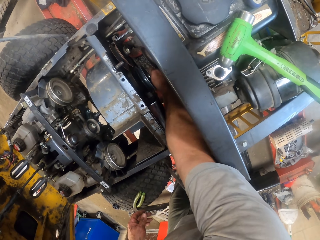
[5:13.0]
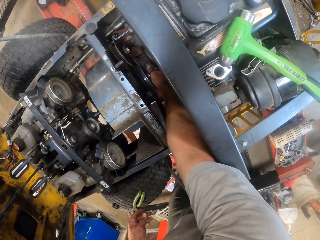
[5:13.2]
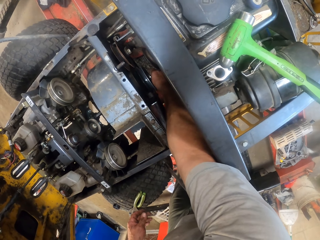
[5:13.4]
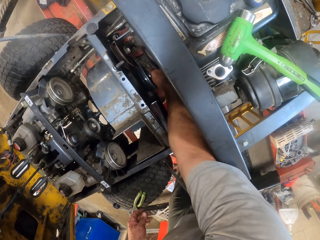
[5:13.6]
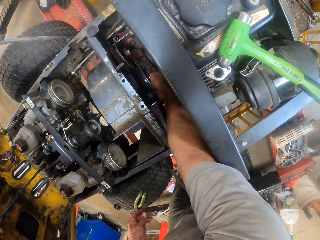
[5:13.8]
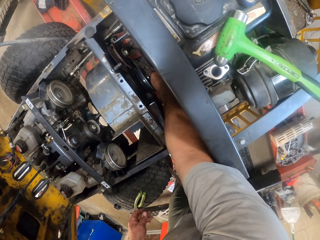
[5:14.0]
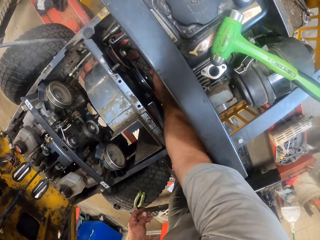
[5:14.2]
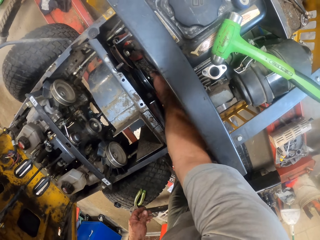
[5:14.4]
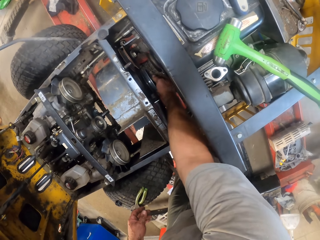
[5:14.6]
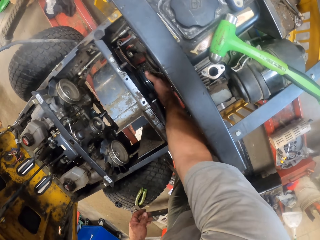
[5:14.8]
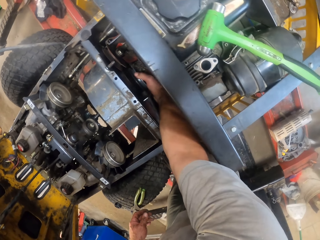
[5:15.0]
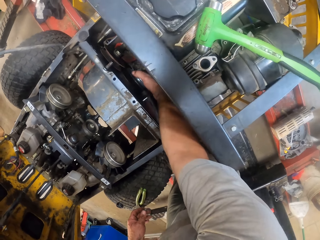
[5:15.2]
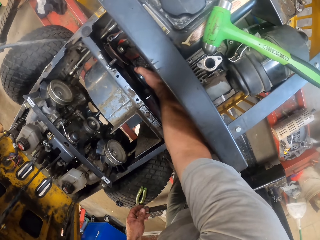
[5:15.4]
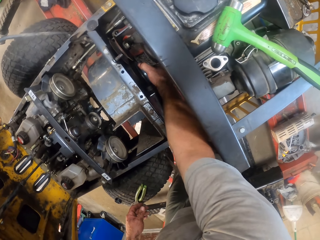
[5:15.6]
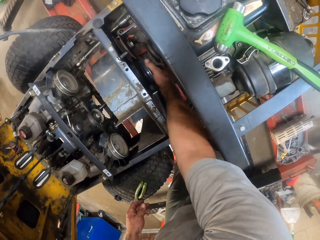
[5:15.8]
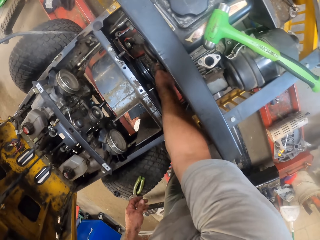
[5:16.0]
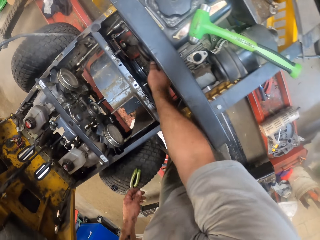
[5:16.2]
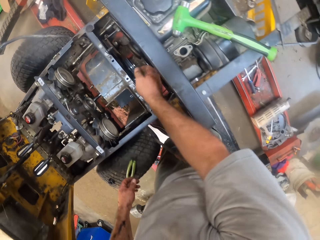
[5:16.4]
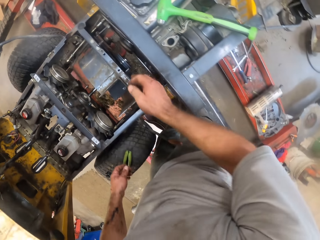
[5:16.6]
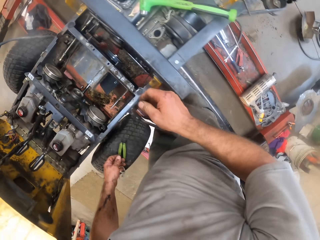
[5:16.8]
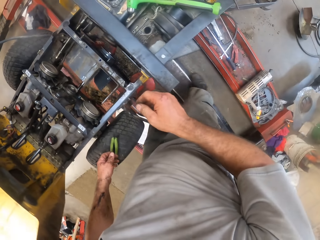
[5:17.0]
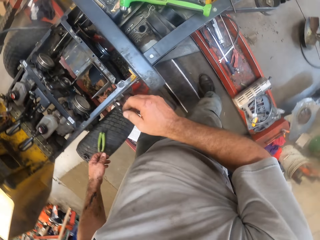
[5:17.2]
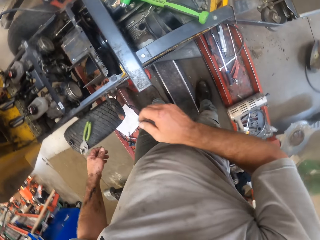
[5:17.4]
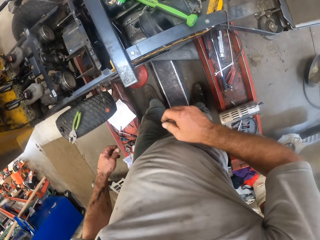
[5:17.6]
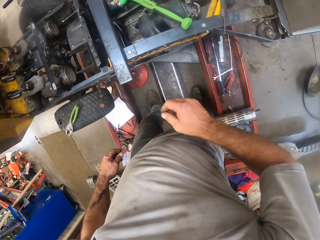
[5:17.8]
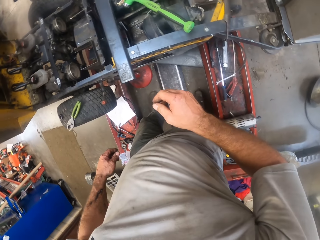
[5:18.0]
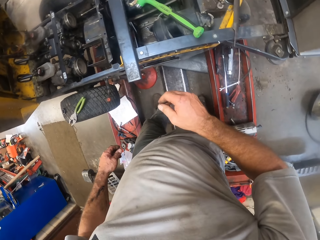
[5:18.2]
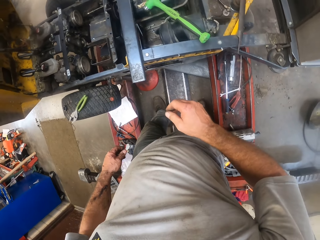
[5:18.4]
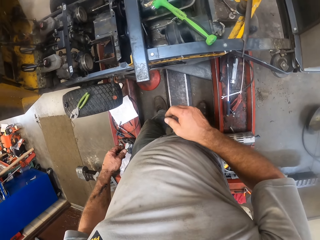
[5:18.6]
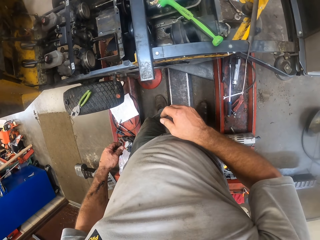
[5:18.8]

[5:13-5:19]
The camera wearer removes his right hand from the fan compartment. He walks around a garage.

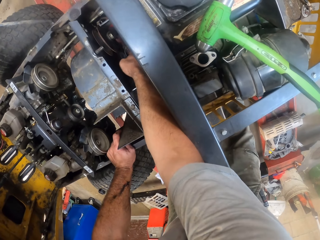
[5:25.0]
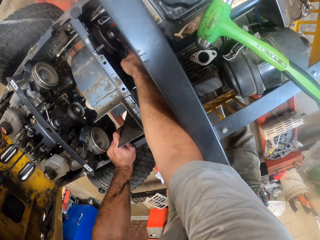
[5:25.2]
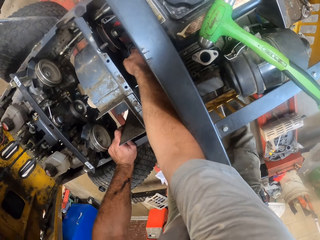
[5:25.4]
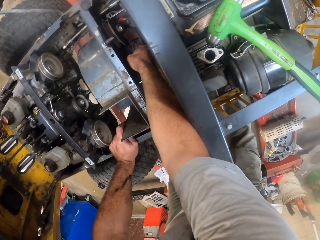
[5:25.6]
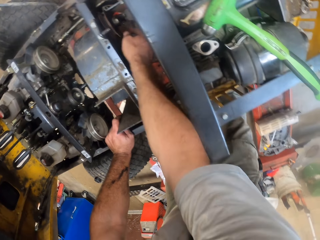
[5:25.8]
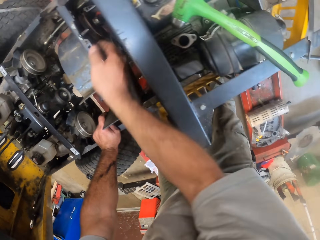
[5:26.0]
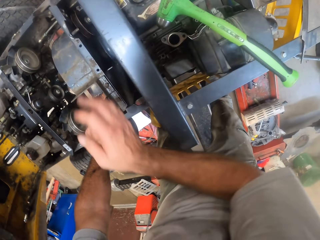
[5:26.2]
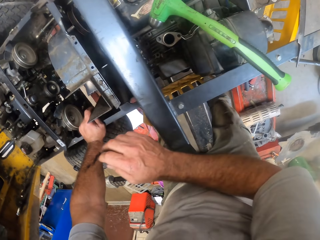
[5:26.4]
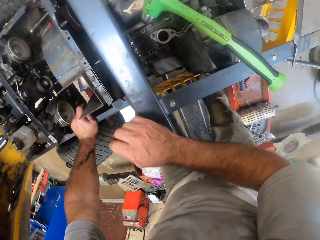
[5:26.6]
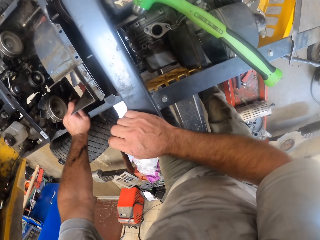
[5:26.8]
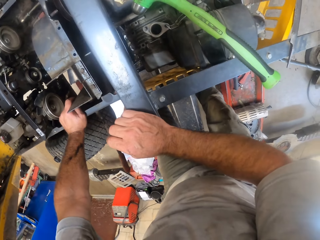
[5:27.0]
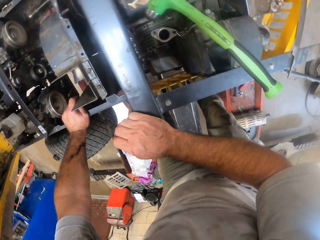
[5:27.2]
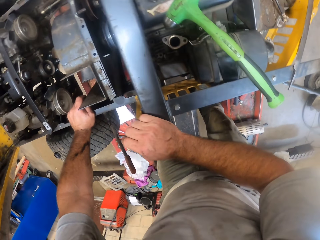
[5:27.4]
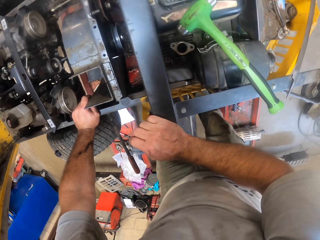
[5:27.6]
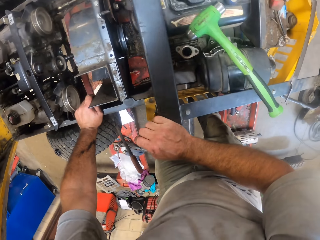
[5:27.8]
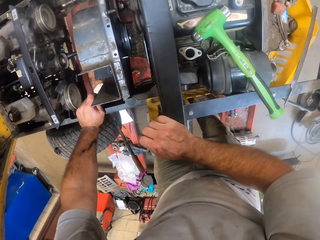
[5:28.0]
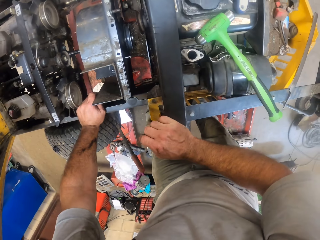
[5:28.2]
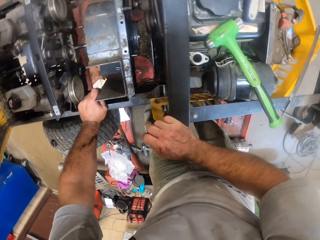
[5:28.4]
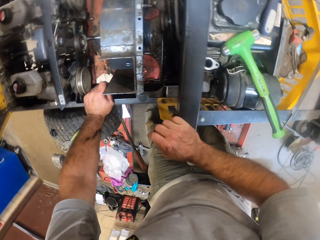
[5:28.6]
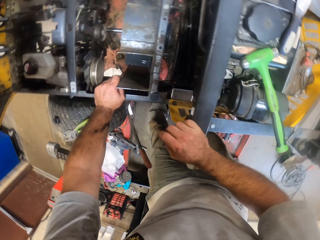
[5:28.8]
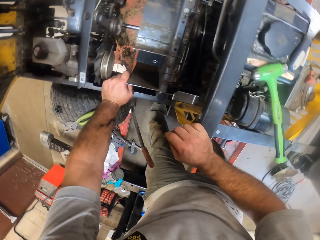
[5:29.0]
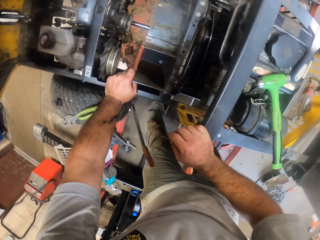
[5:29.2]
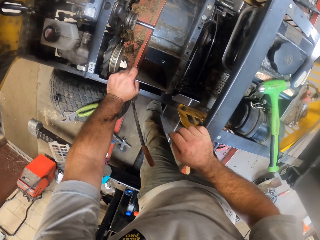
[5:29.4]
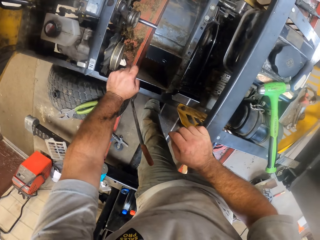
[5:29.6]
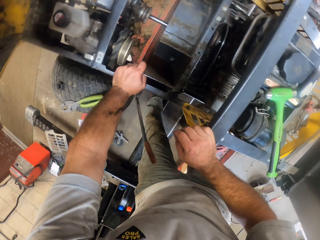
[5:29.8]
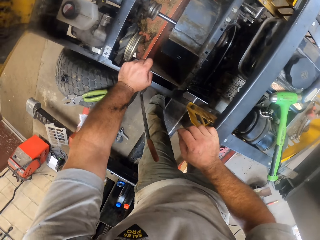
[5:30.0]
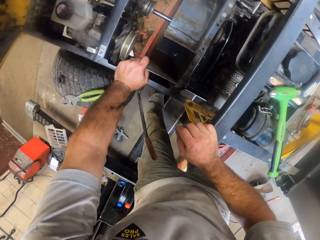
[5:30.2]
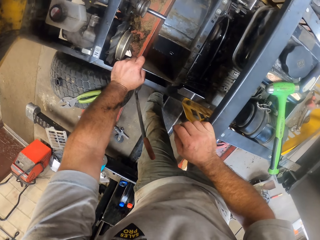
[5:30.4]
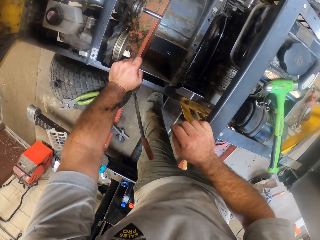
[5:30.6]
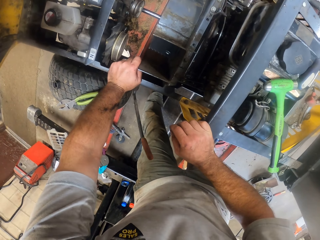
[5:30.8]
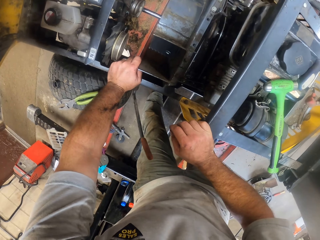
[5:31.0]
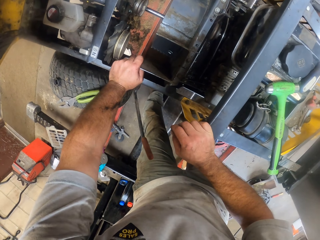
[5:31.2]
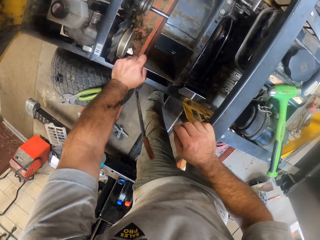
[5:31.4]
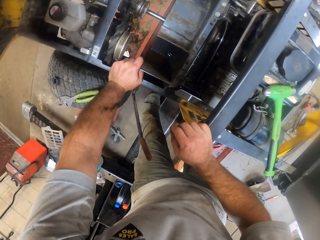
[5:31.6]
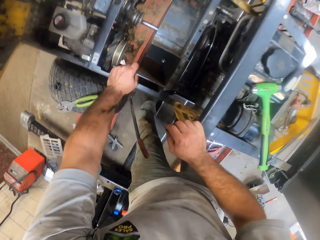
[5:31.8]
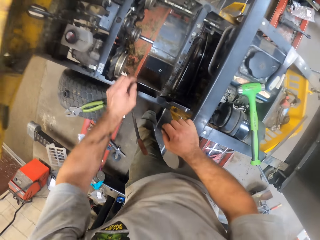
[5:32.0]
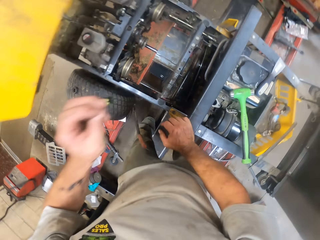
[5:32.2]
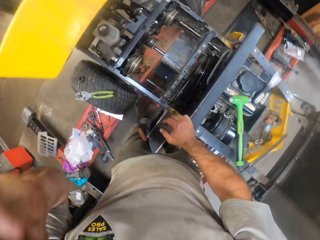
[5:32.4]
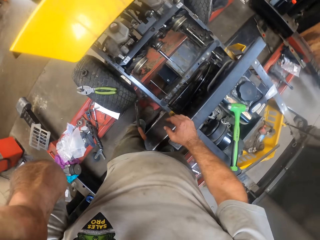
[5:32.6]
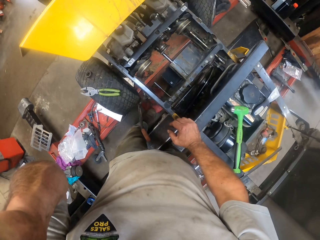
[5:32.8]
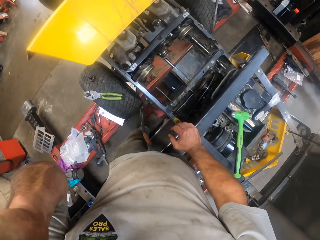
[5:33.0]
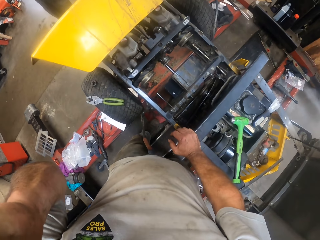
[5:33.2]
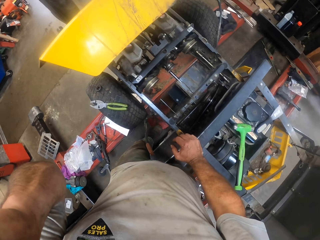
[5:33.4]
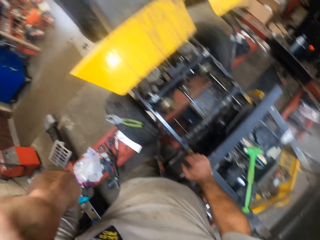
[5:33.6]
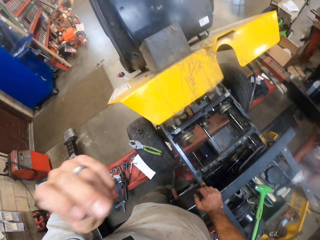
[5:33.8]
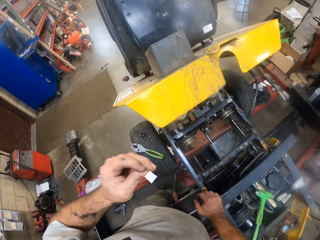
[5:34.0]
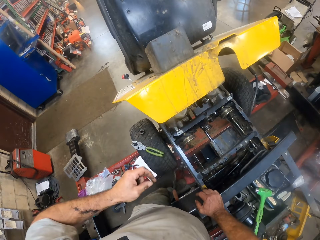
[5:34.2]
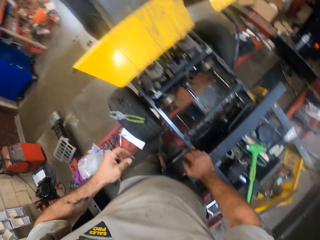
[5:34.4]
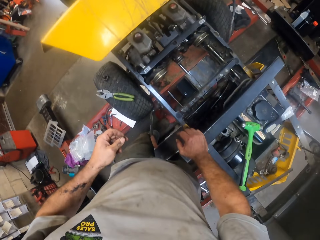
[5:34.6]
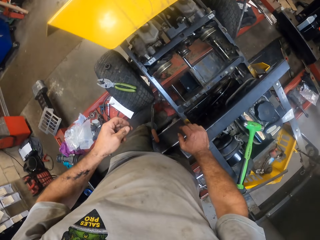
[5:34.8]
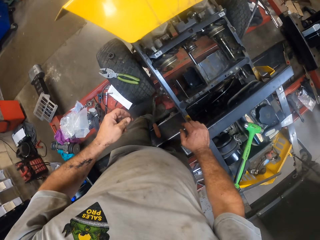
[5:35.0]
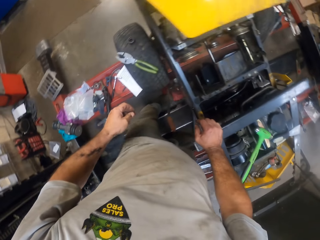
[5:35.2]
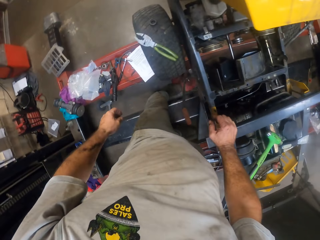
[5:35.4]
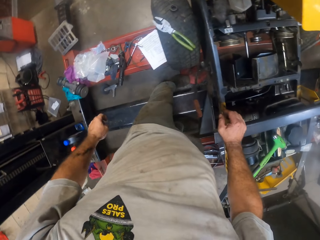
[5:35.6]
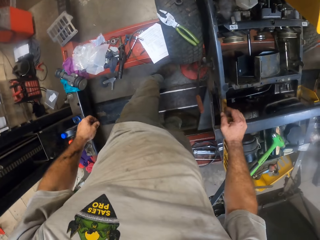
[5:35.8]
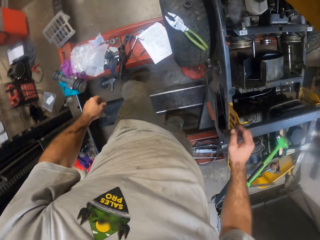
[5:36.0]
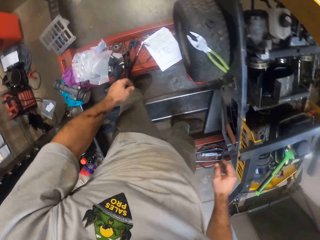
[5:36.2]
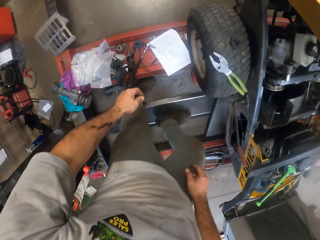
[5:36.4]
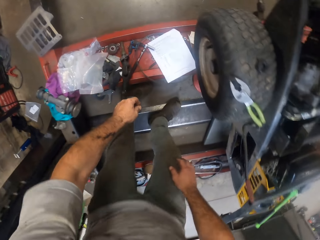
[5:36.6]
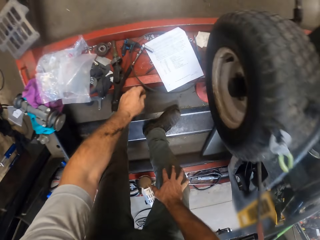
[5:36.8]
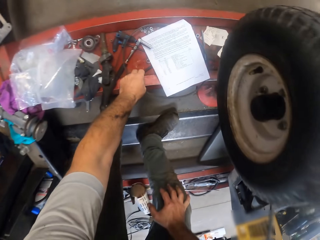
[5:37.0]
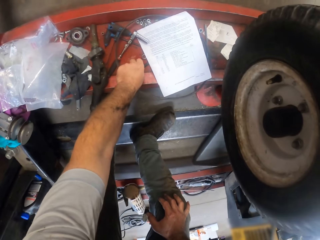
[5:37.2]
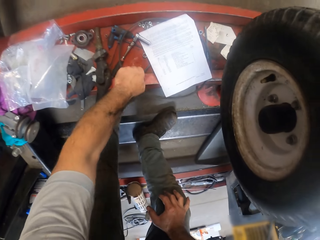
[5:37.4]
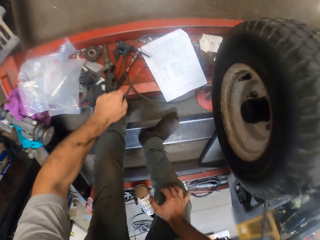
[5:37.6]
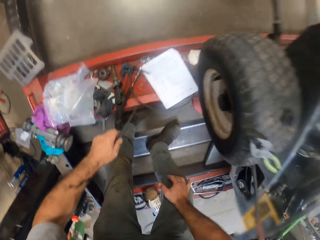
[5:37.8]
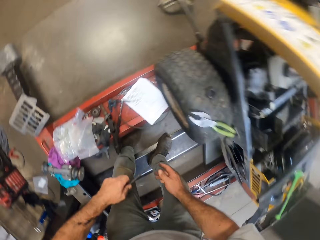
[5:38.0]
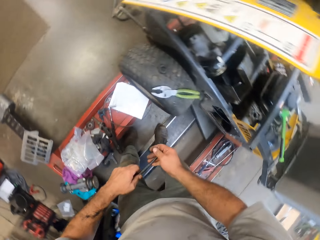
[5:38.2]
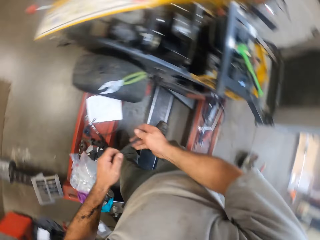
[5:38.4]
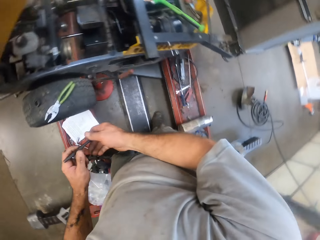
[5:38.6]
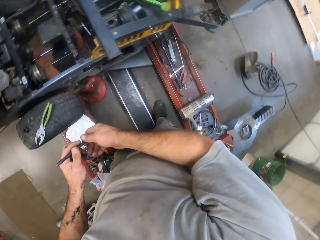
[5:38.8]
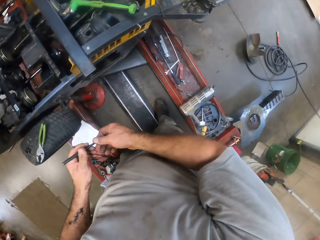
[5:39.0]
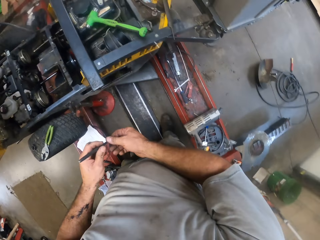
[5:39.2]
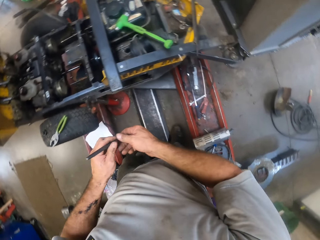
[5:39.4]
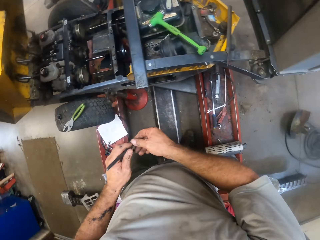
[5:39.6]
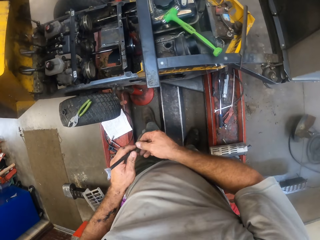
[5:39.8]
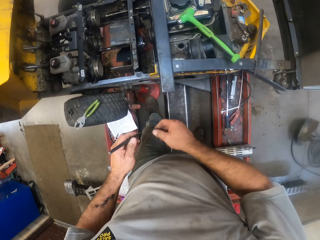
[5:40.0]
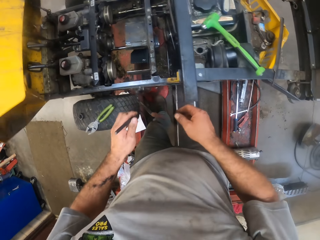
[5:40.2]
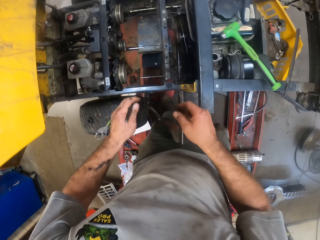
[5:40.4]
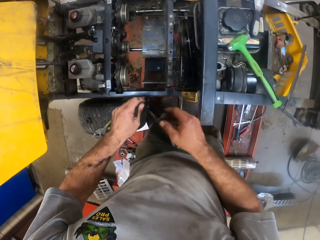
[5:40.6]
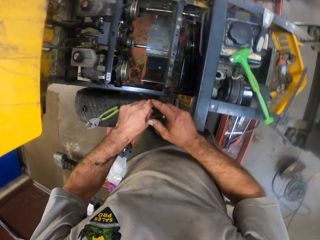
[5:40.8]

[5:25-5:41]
The camera wearer removes his right hand from the fan compartment. He rests his right hand on a part of the lawn mower. He looks around a garage. He removes his left hand from the lawn mower. He touches his face with his left hand. He lifts up a hand. He removes his right hand from the lawn mower. He picks up a nail punch from the rail of the car lifter with his left hand. He holds the punch with both hands.
